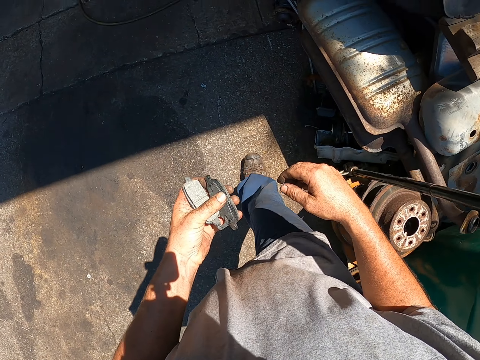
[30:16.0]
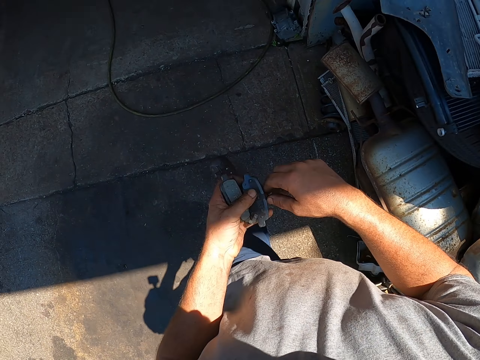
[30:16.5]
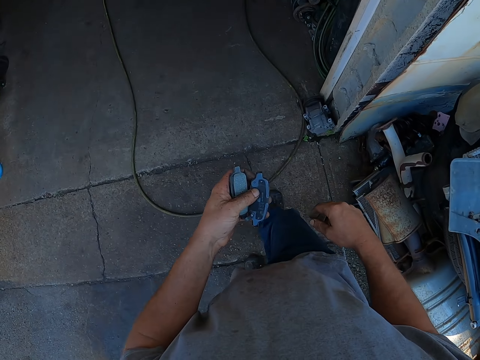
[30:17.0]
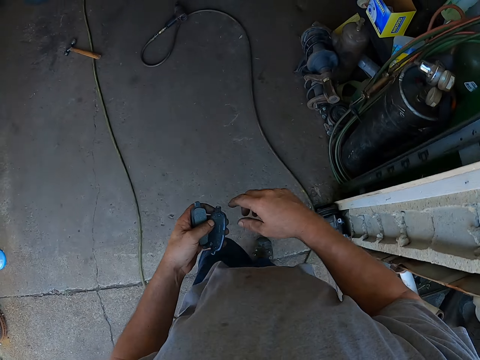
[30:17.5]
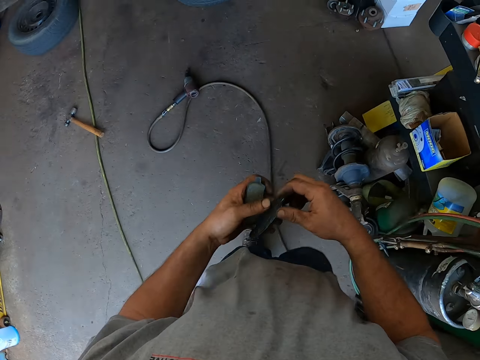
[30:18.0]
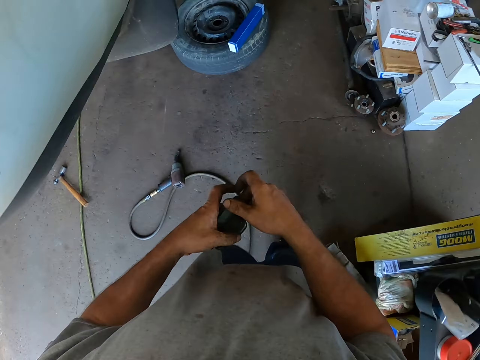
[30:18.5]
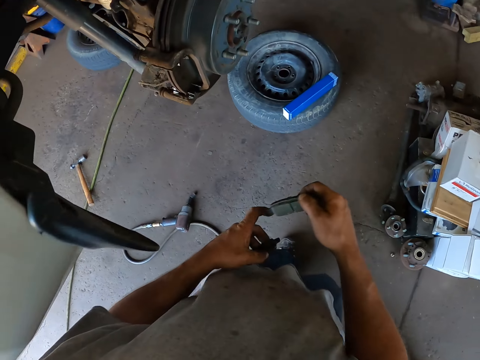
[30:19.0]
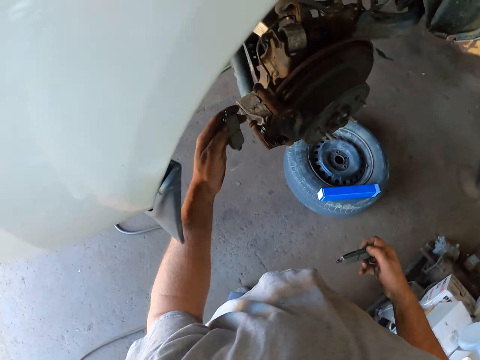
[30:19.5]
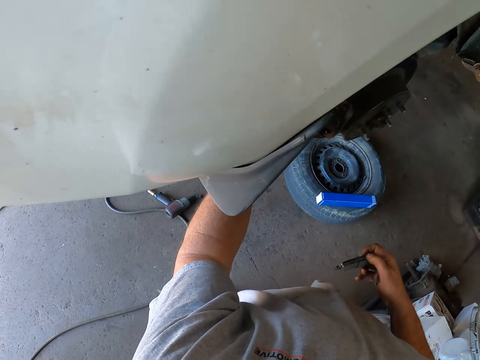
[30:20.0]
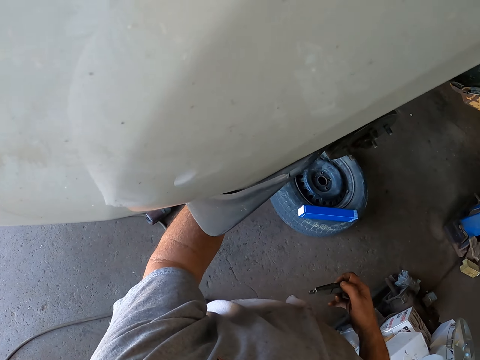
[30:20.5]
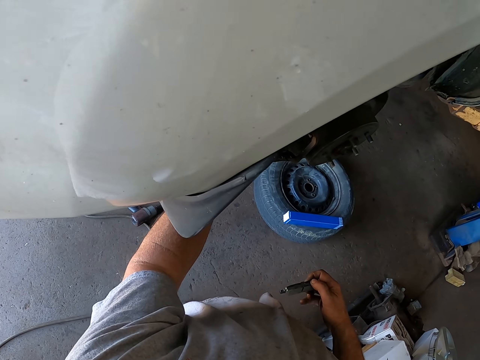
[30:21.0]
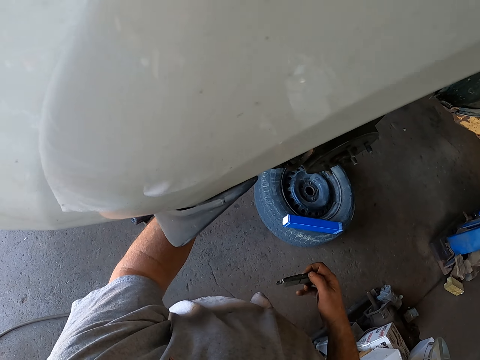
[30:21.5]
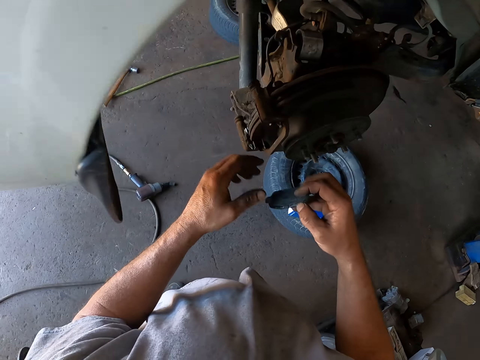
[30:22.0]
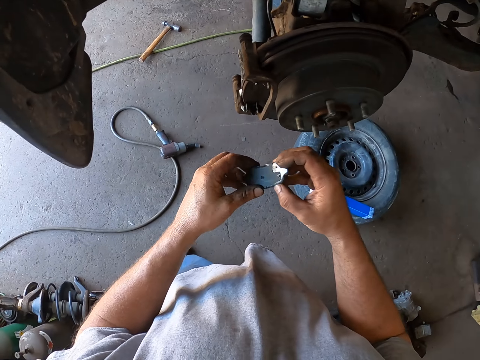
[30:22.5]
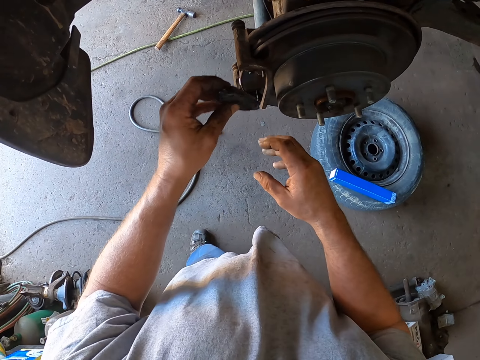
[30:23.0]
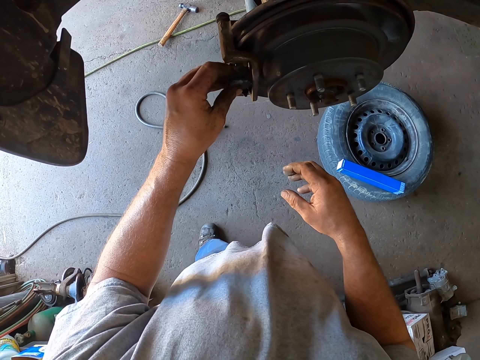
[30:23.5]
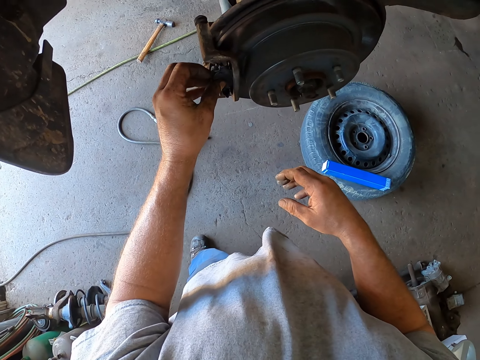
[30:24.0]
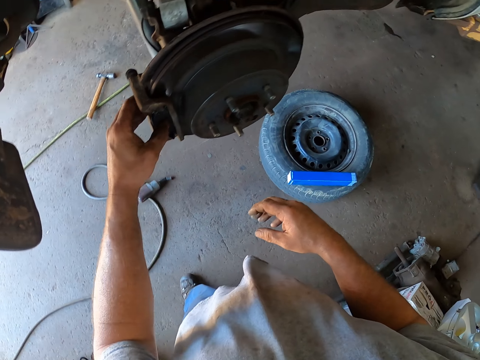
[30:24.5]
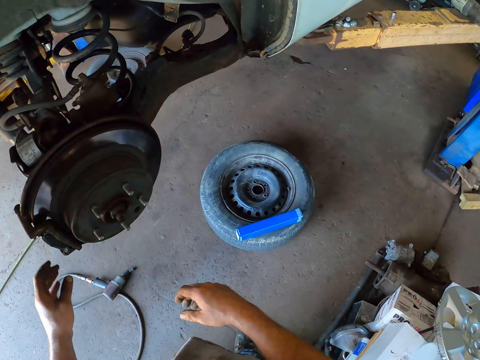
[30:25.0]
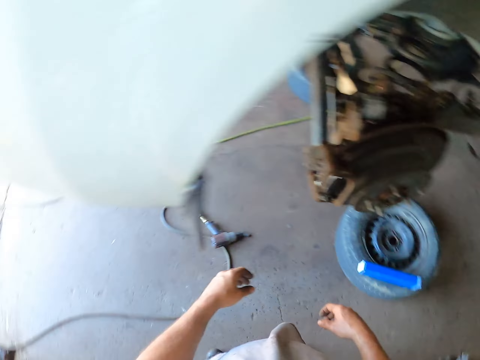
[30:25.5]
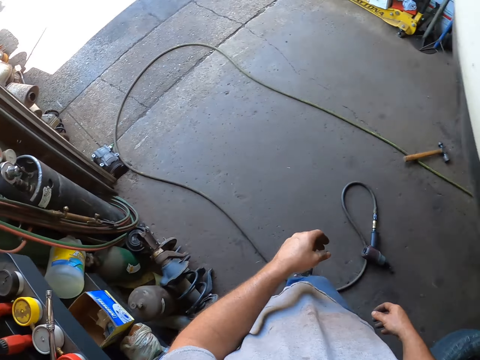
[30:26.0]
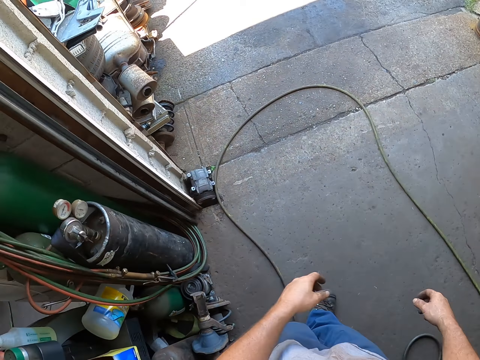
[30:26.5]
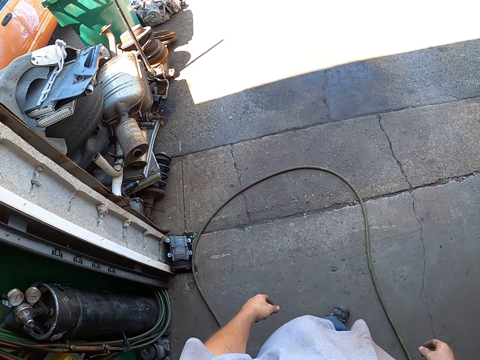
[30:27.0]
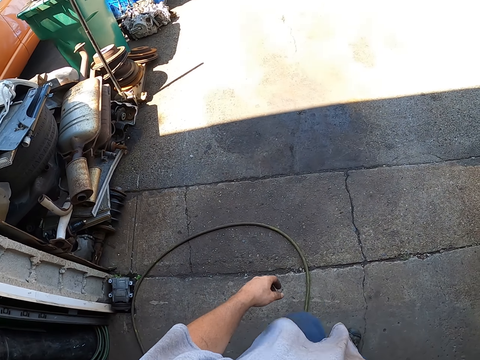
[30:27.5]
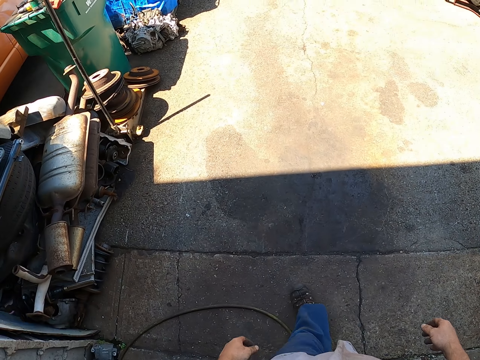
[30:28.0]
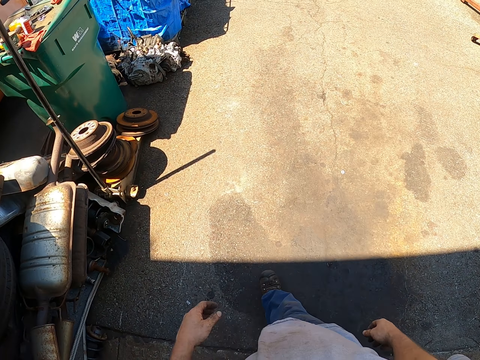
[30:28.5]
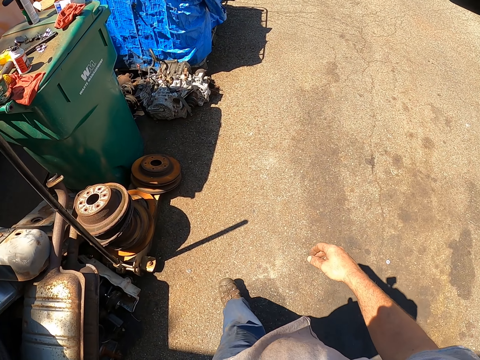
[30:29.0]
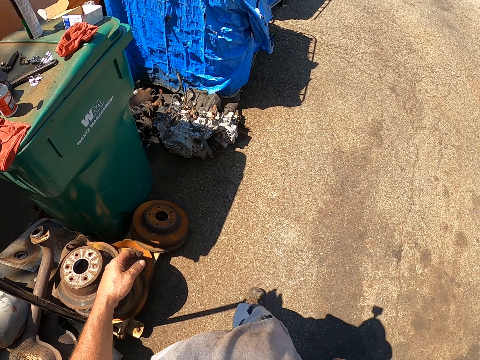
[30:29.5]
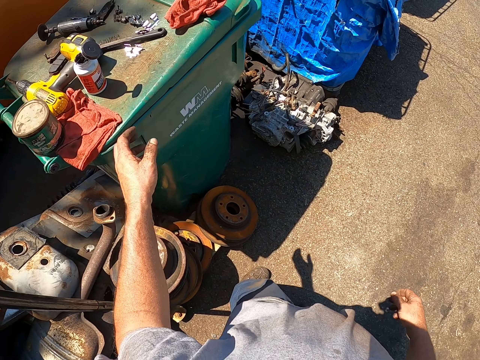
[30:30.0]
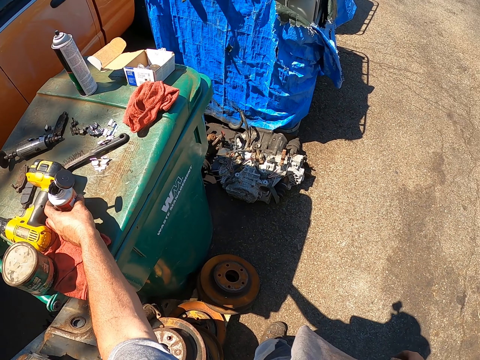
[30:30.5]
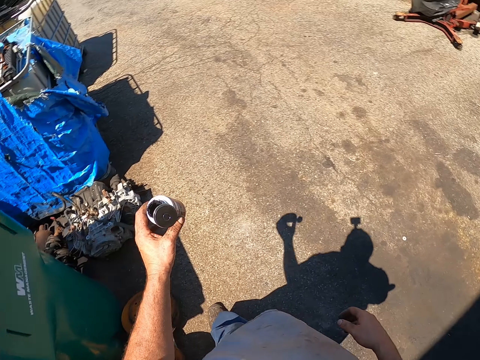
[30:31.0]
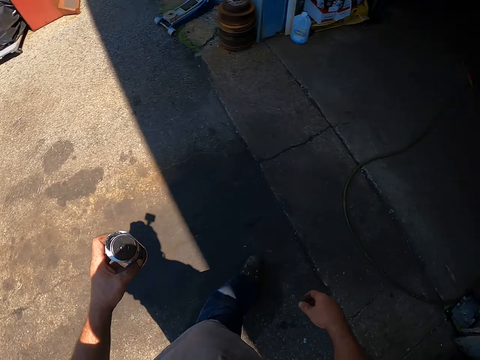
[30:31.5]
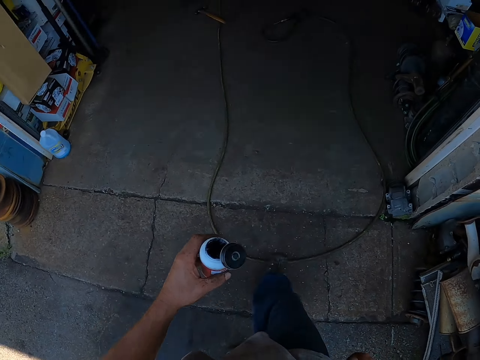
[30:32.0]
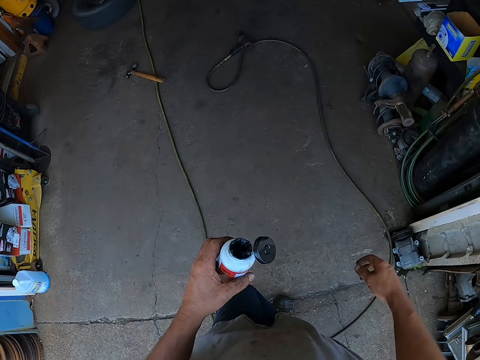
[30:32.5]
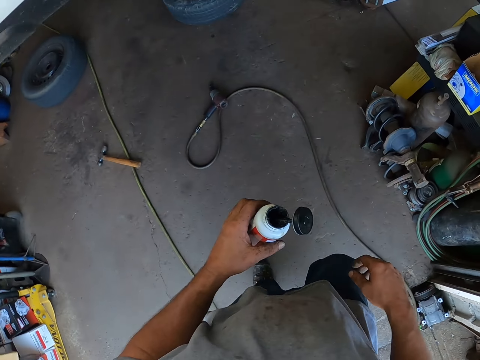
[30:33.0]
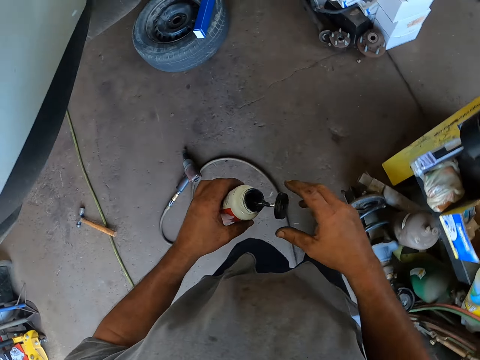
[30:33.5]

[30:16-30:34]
The camera wearer walks in the garage. They fix the metals on the axle hub. They walk in the garage. They pick the paint from the dustbin. They walk in the garage.

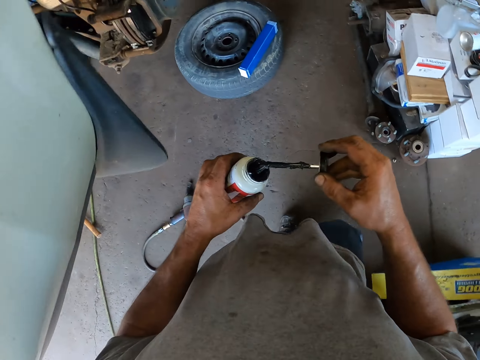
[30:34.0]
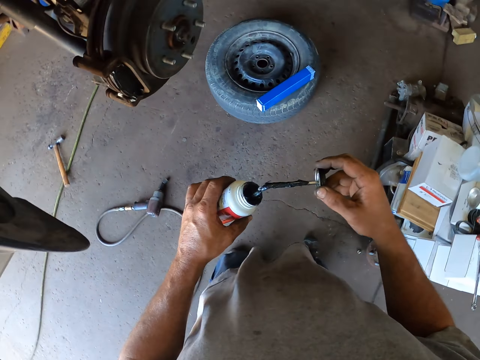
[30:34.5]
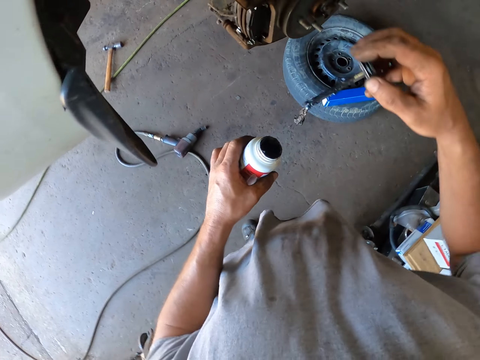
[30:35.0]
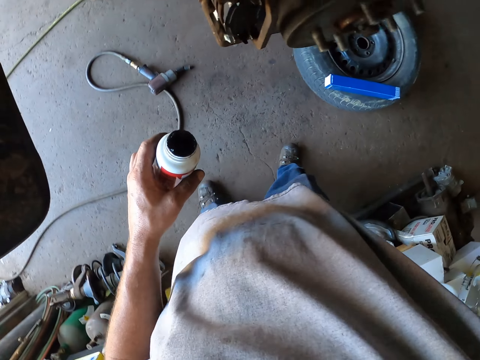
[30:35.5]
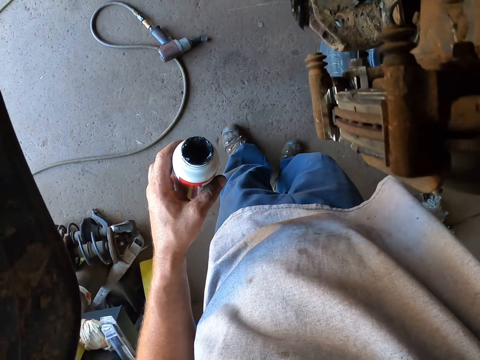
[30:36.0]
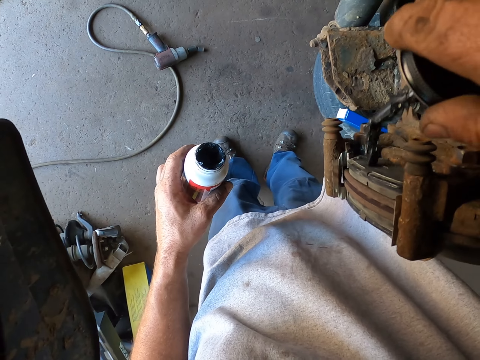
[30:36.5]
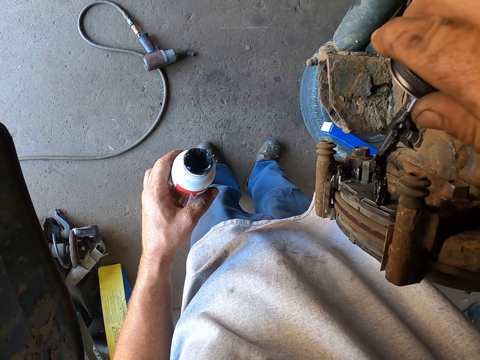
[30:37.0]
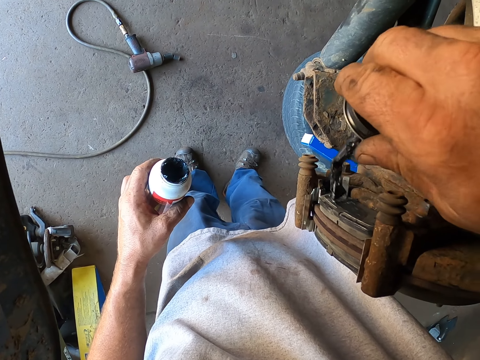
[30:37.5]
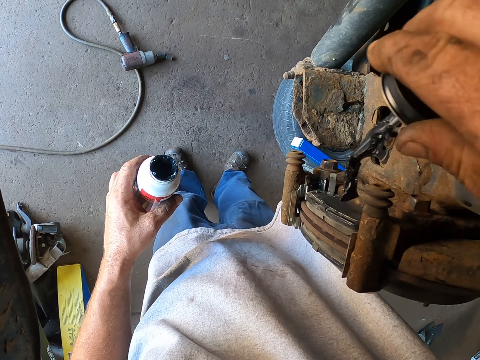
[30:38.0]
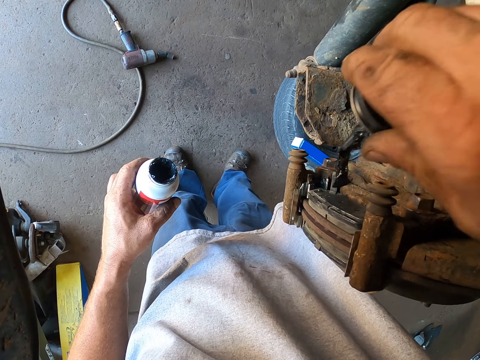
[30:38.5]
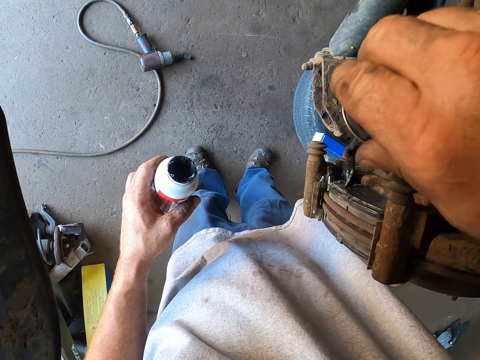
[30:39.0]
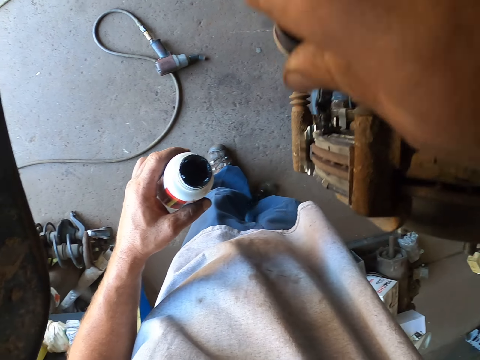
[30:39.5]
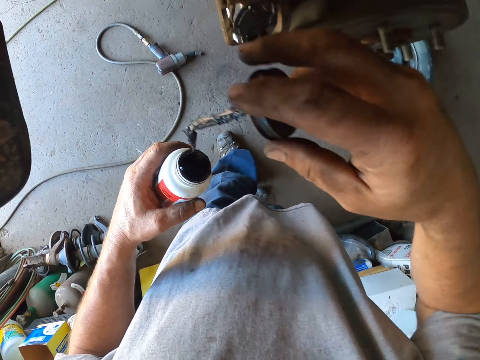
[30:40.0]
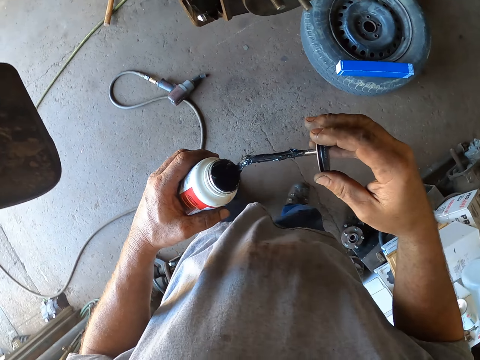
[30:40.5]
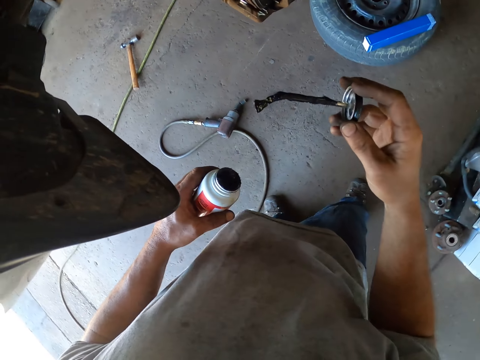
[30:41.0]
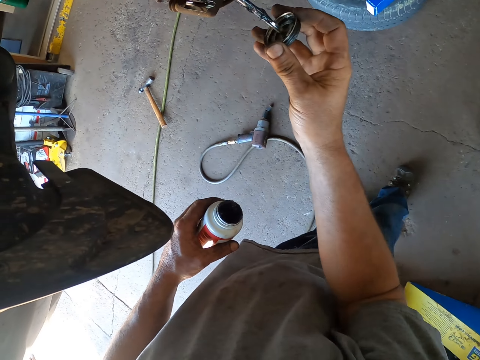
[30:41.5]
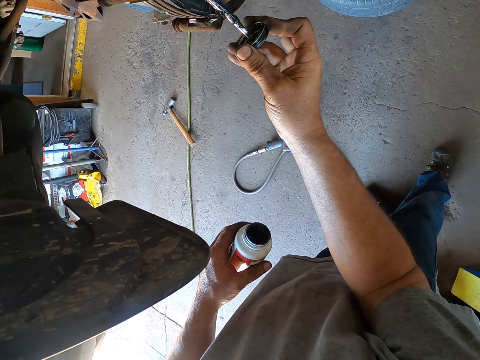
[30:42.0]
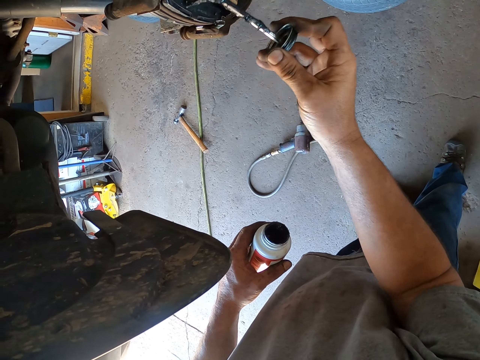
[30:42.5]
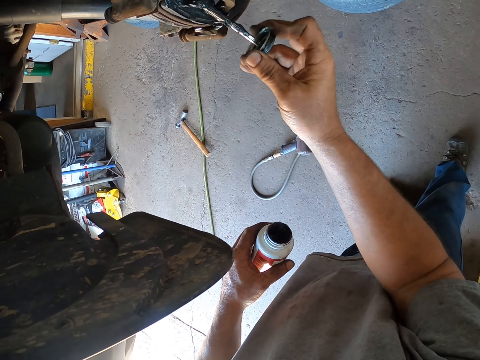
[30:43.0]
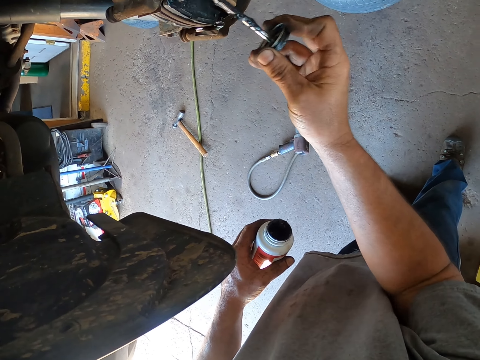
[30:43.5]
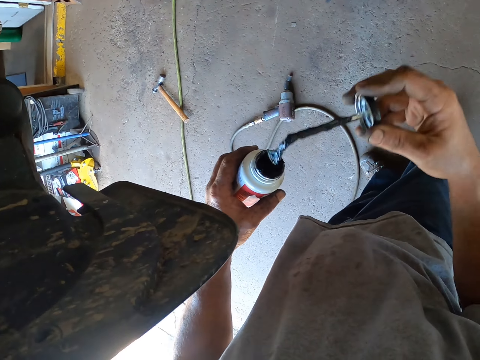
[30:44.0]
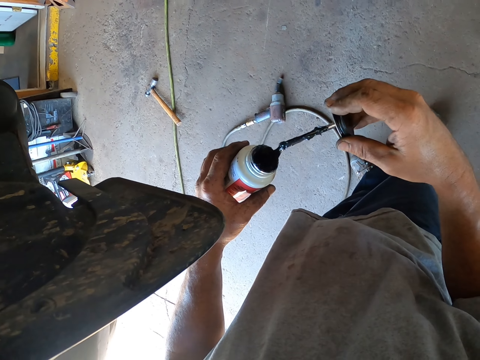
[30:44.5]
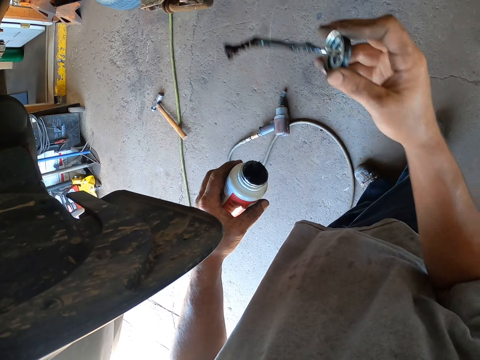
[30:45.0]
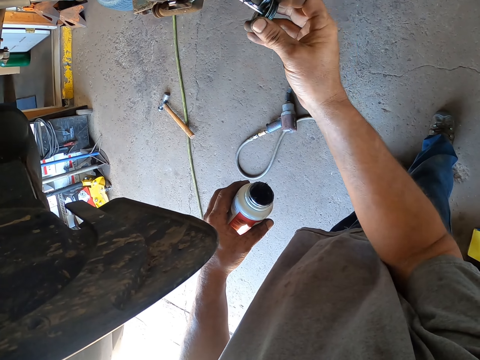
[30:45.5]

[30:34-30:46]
The camera wearer takes the paint brush from the paint. They paint the axle hub. They dip the brush in the paint. They paint the axle hub. They dip the brush in the paint.
